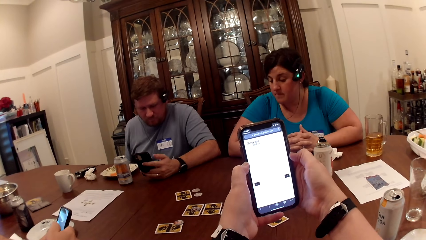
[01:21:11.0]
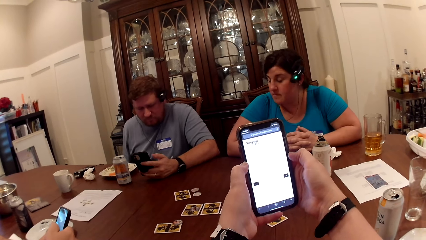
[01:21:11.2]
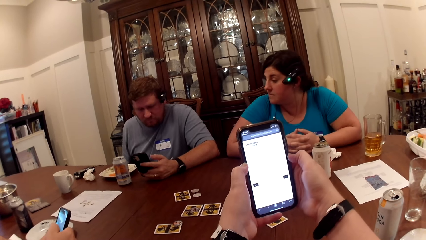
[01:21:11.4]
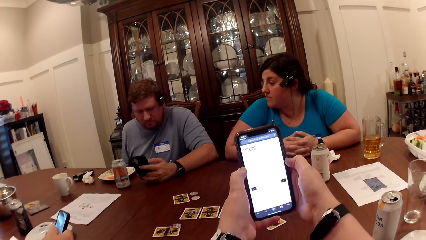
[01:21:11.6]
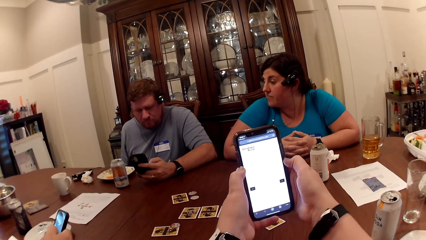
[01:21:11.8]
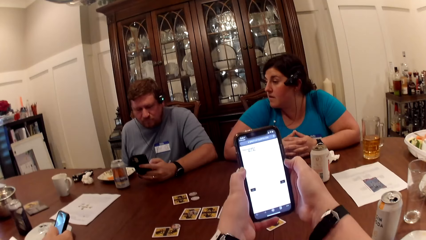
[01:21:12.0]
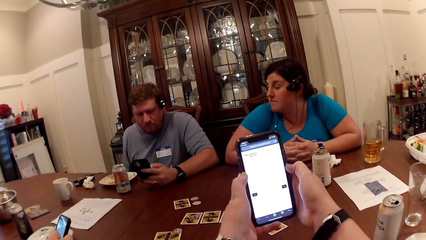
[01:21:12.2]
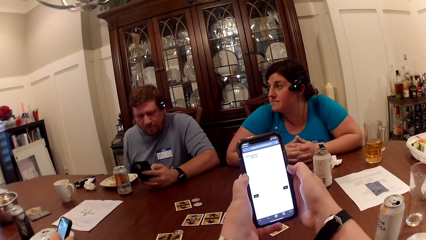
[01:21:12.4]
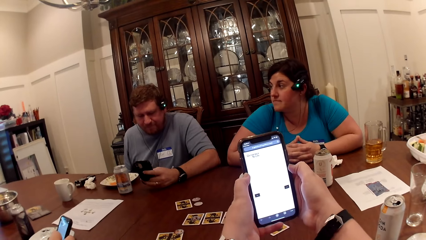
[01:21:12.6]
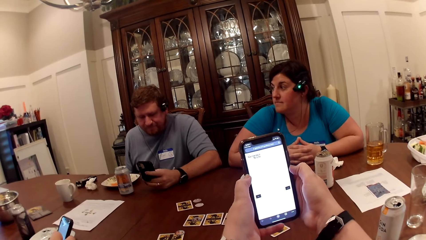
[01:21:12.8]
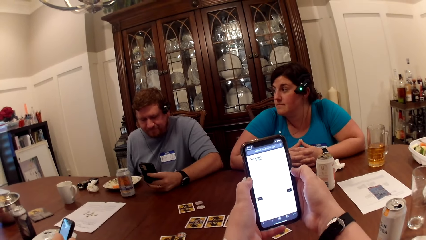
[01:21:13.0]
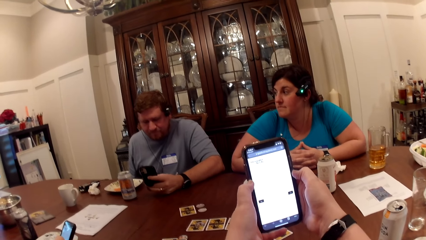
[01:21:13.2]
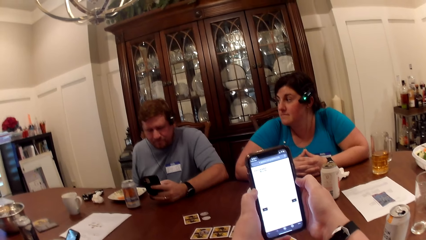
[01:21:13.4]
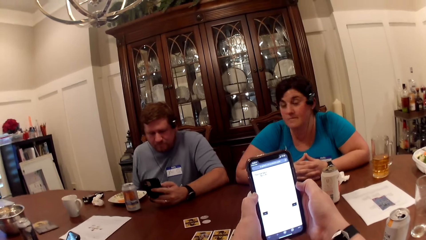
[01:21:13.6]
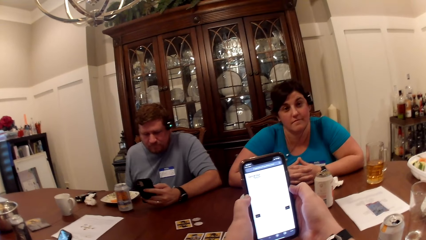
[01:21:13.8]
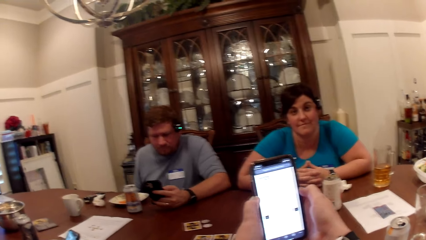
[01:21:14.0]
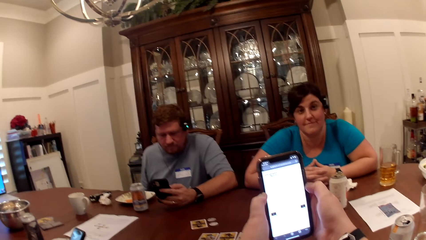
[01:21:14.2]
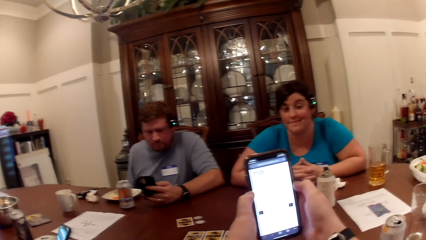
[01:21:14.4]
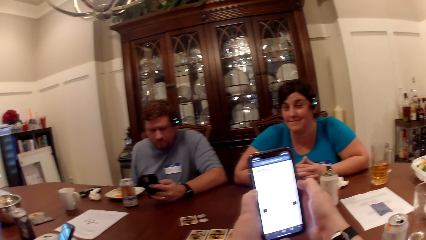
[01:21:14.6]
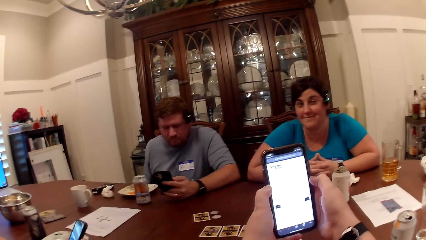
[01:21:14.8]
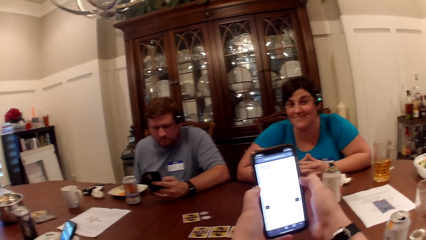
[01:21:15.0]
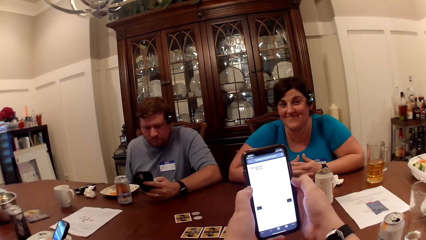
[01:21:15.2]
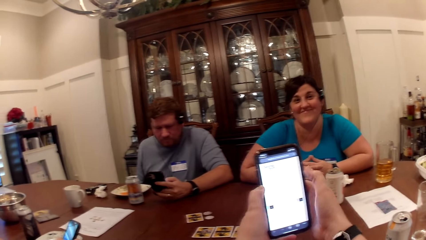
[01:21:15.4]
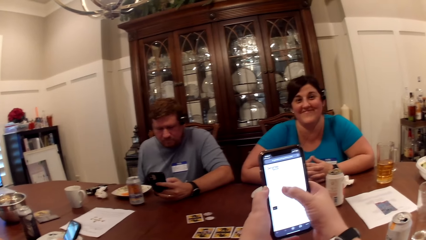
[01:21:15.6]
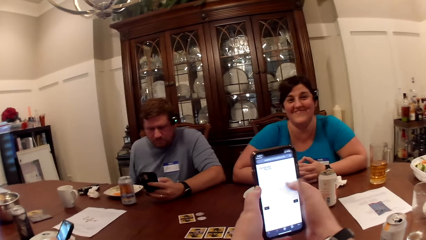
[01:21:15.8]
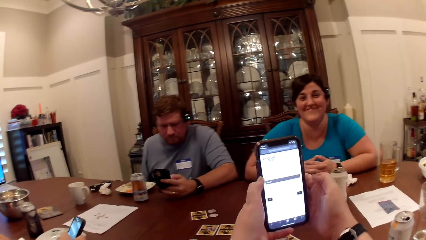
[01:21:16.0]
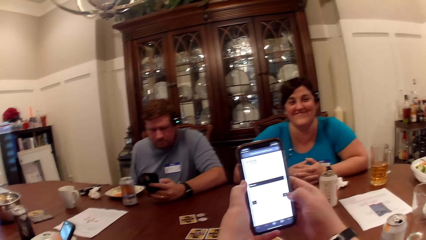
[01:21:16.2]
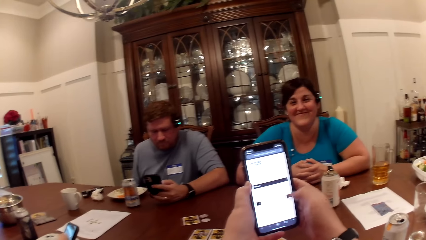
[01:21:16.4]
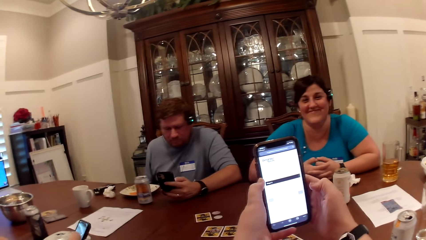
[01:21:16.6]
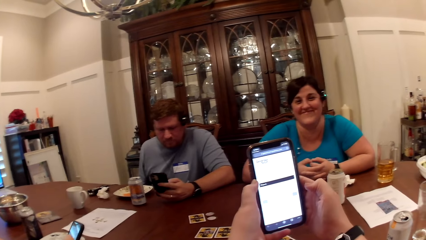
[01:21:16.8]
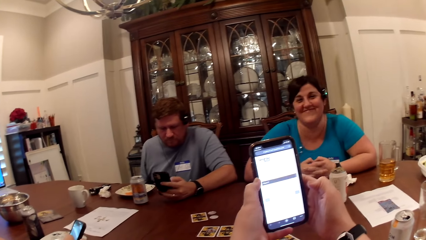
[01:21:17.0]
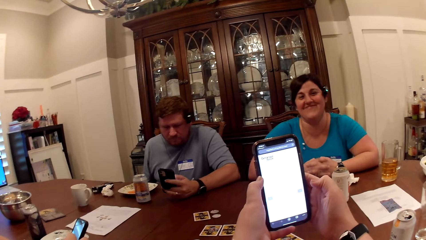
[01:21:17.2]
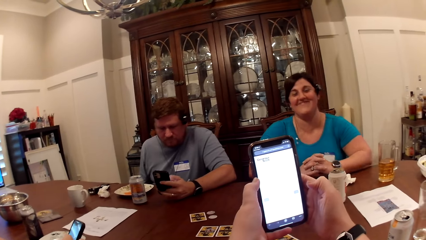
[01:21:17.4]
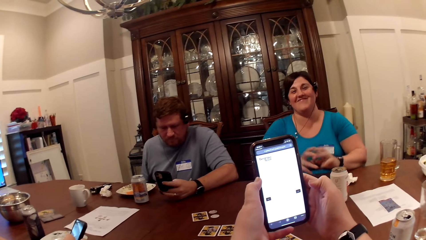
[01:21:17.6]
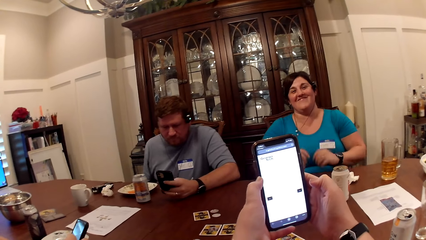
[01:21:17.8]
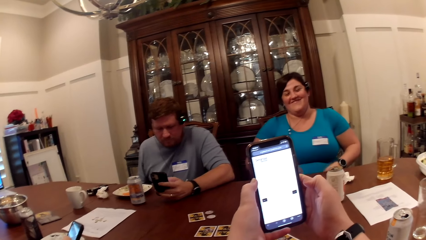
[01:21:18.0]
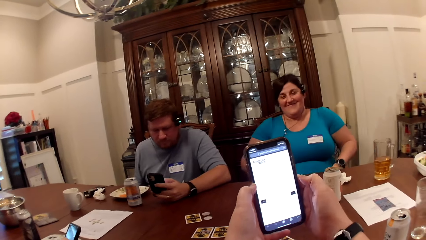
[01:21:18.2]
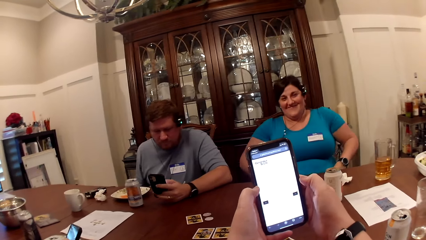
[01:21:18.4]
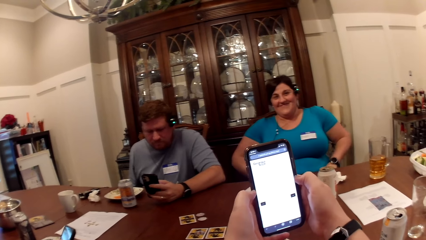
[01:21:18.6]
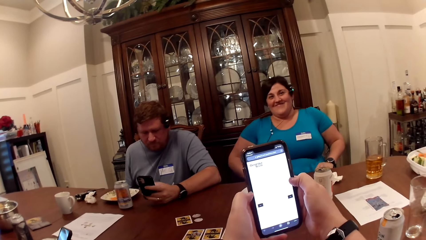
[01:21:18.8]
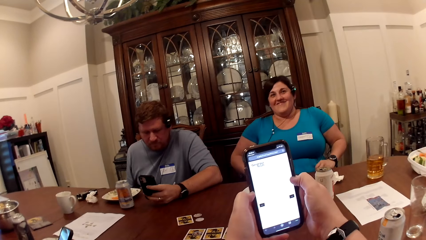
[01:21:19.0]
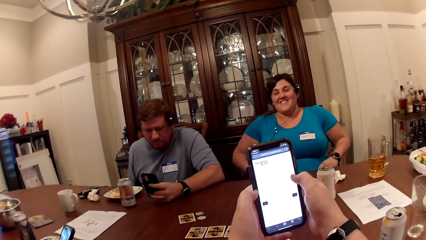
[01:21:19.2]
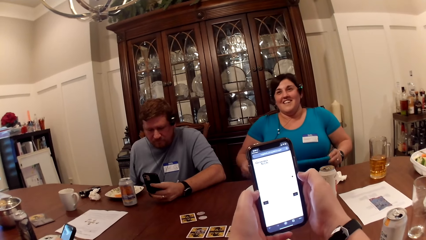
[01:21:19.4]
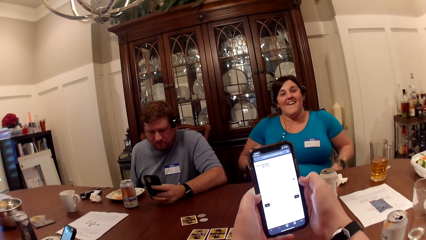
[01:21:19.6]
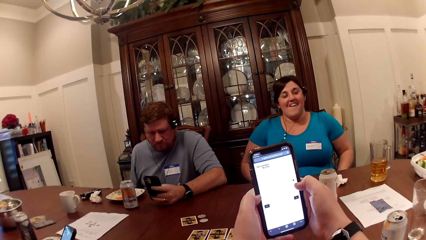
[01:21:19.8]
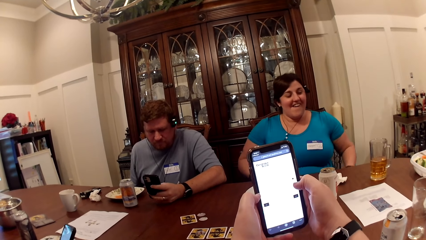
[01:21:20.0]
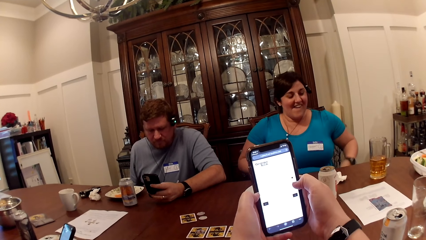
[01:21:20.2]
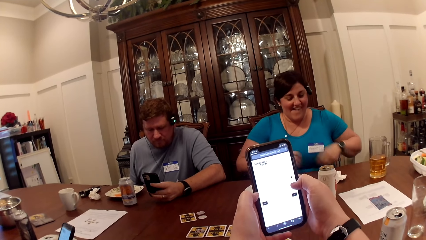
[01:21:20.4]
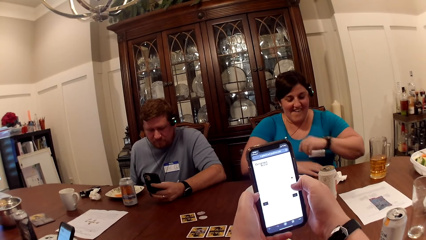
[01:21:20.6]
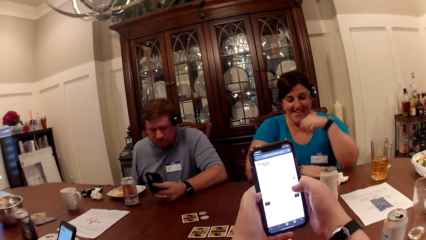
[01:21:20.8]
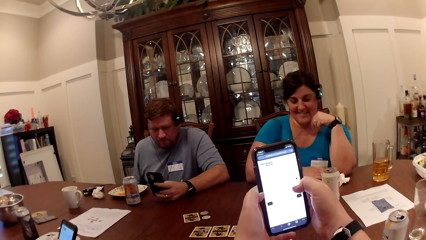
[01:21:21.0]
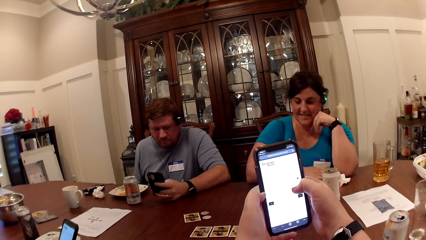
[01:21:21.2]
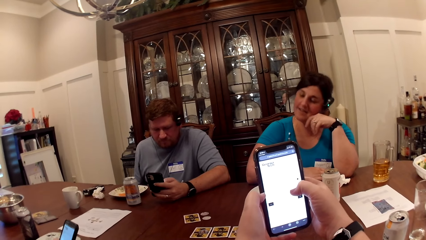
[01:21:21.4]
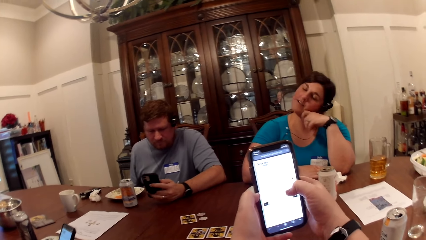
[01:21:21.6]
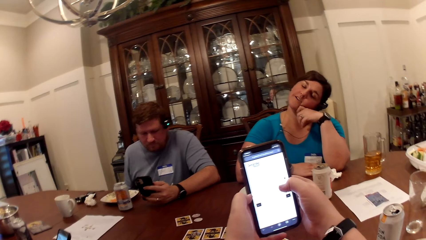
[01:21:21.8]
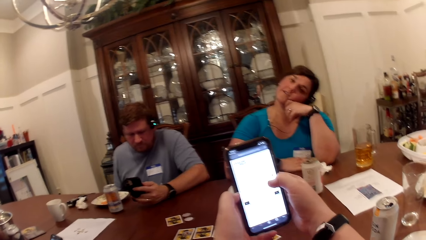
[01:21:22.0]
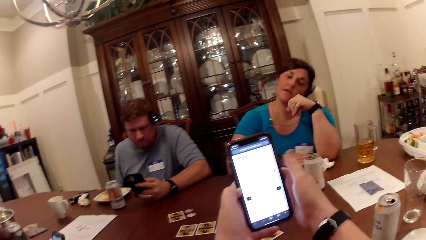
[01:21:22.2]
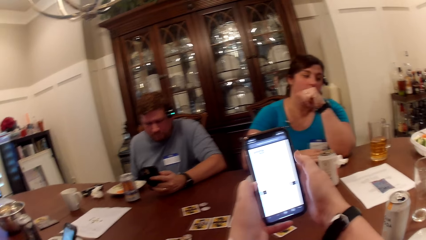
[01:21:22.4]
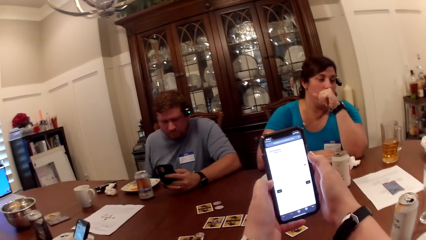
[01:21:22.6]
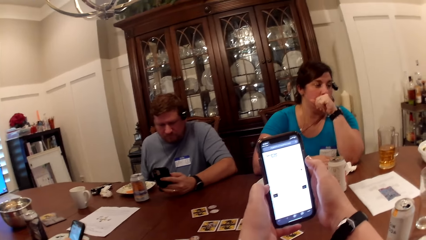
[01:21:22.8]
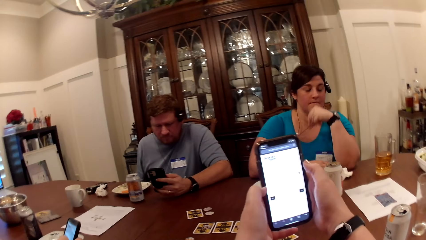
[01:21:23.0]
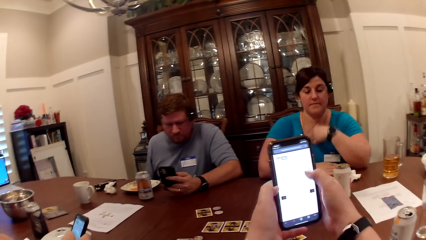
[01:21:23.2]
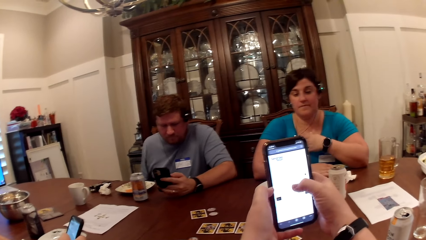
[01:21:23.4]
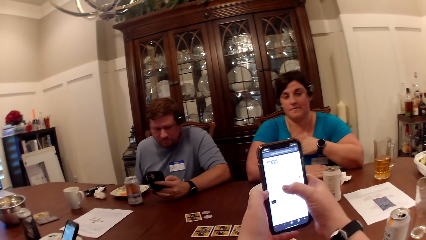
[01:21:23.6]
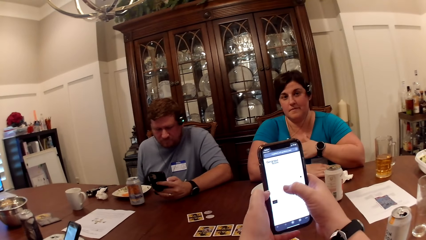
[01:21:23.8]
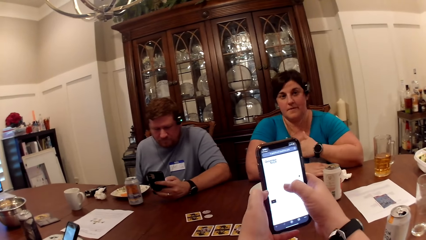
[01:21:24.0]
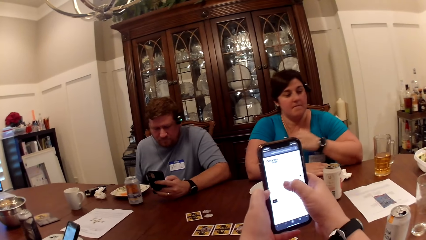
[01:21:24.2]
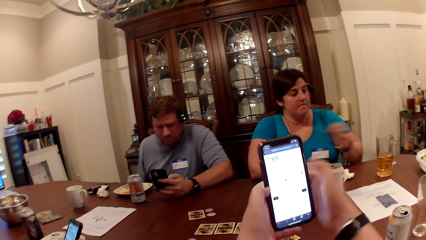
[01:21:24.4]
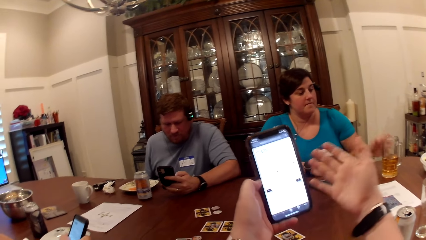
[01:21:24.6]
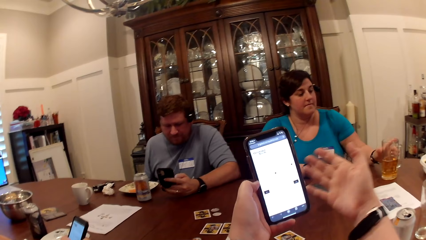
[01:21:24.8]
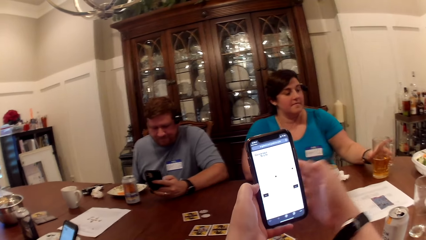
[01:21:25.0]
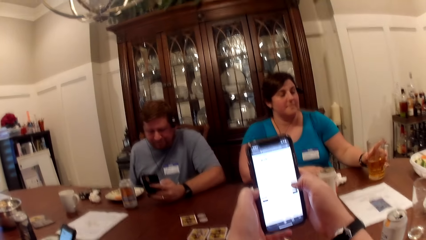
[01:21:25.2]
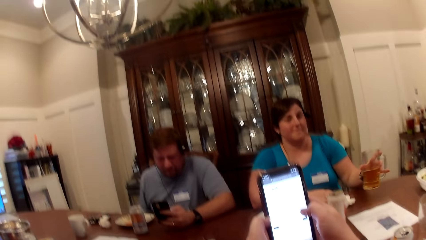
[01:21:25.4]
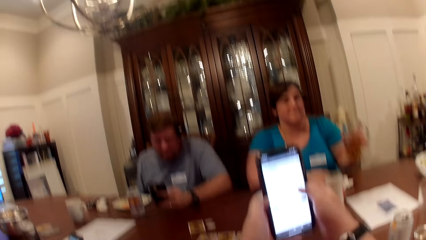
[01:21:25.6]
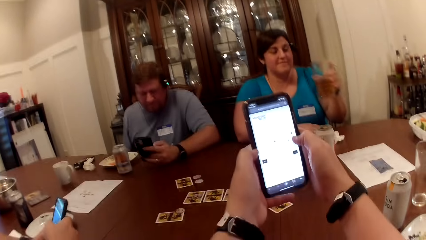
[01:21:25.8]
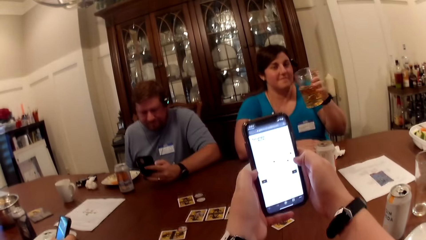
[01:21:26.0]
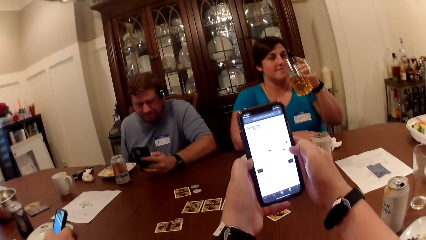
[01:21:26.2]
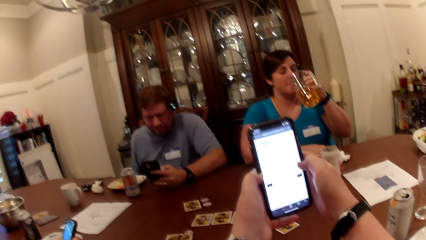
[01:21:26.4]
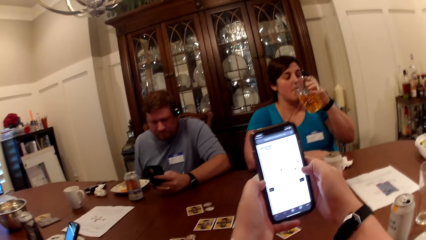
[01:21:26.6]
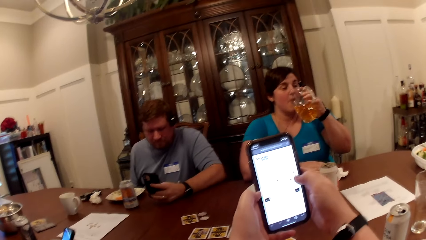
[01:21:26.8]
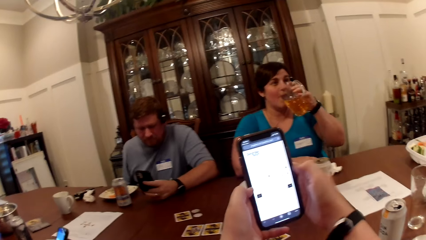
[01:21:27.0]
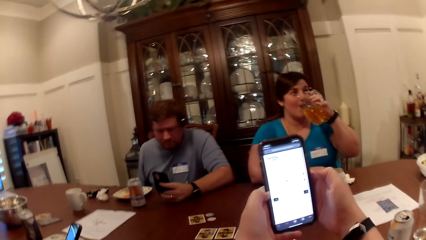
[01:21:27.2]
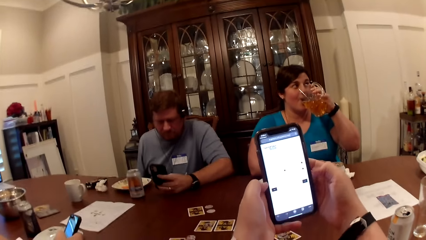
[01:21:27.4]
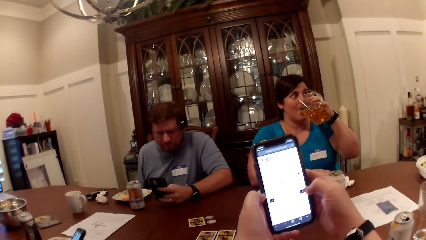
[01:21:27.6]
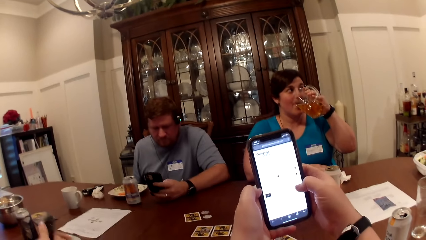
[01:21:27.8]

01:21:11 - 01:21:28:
The camera wearer uses the phone. The woman lifts up a cup of drink from the table with her left hand and drinks from the cup.
